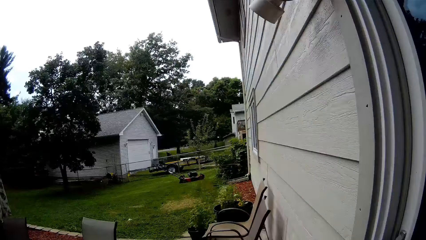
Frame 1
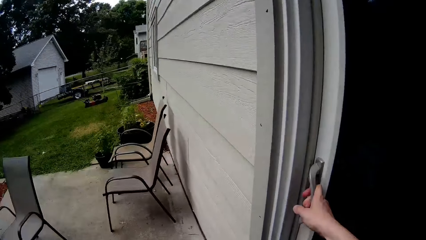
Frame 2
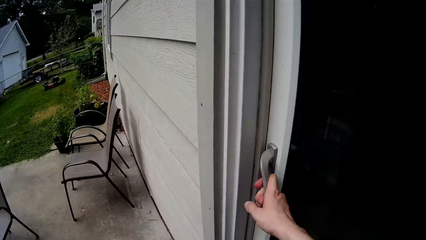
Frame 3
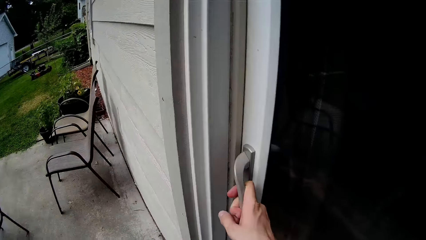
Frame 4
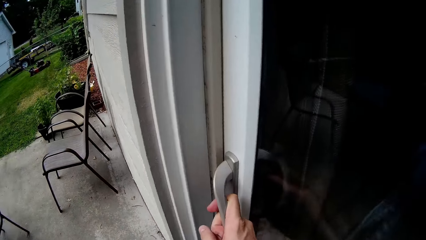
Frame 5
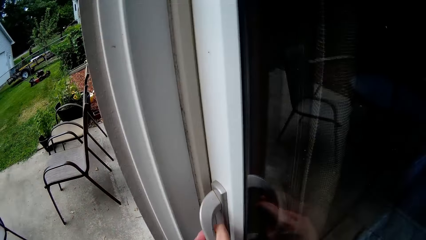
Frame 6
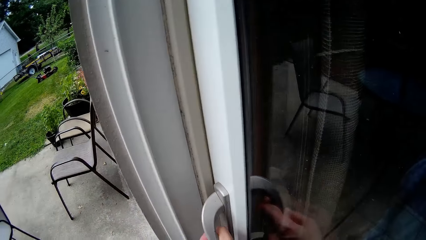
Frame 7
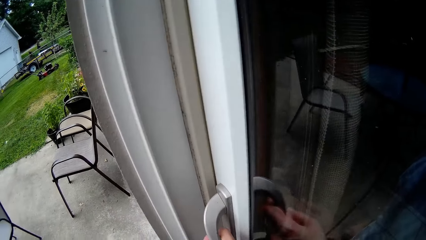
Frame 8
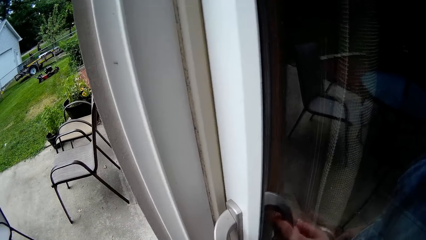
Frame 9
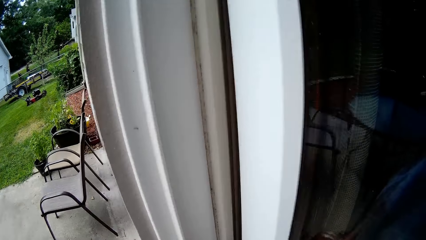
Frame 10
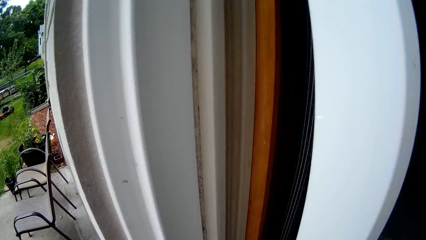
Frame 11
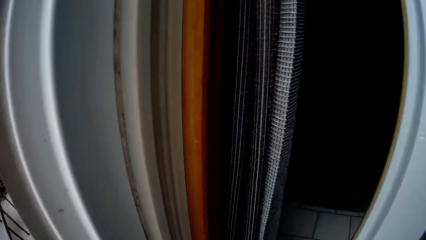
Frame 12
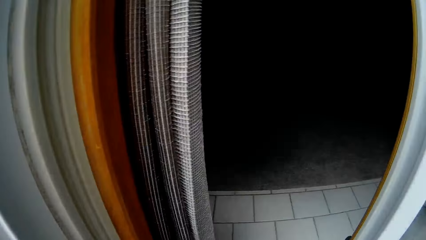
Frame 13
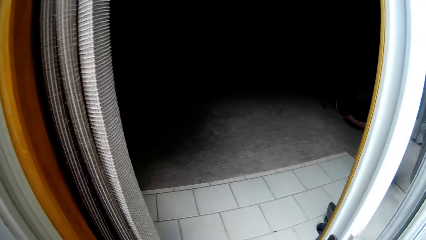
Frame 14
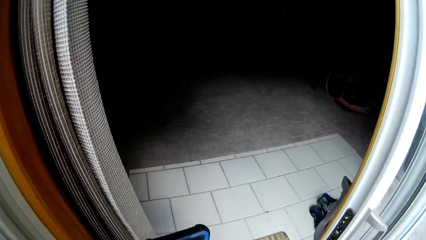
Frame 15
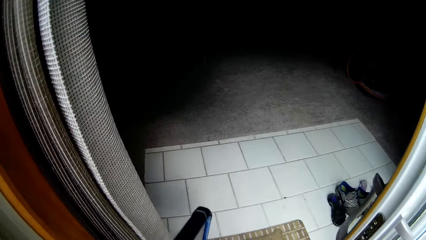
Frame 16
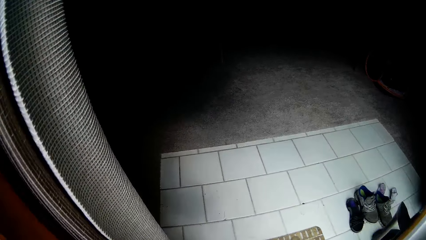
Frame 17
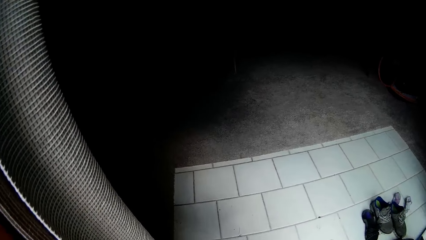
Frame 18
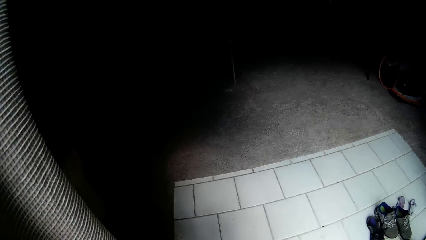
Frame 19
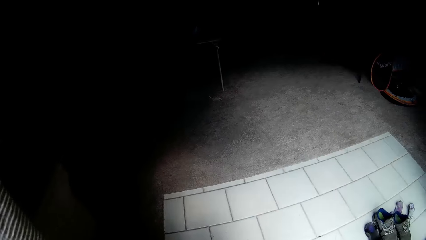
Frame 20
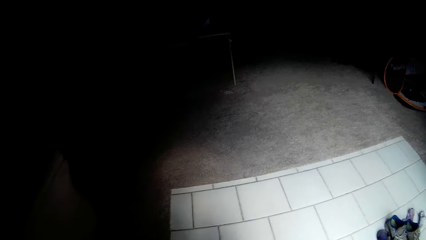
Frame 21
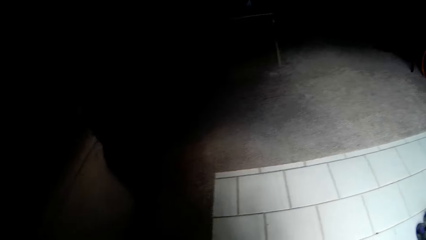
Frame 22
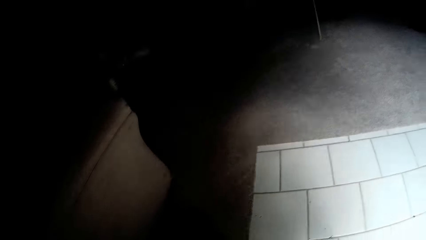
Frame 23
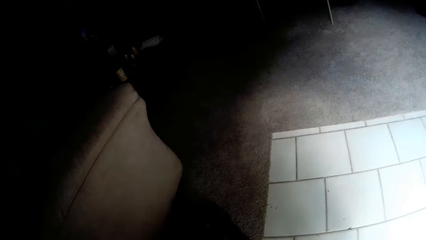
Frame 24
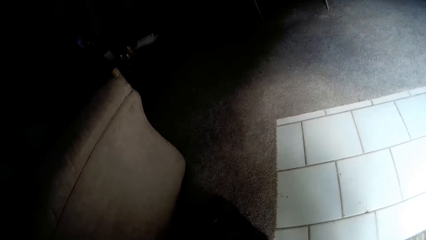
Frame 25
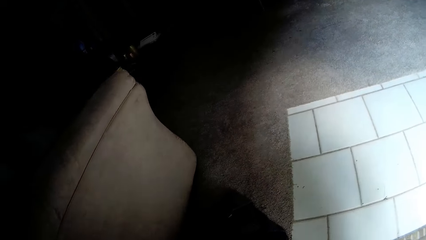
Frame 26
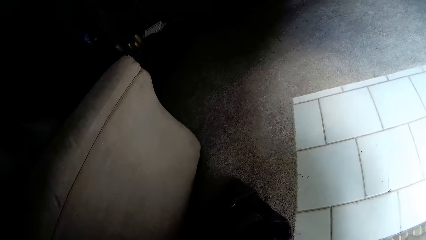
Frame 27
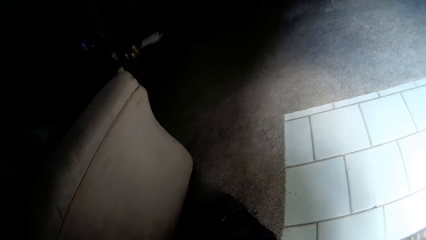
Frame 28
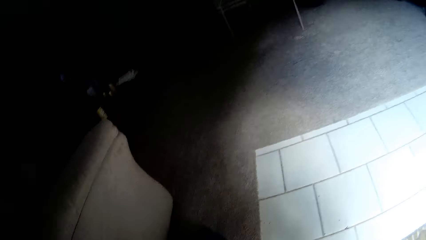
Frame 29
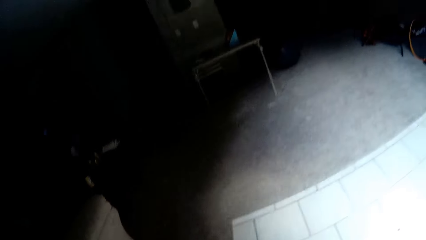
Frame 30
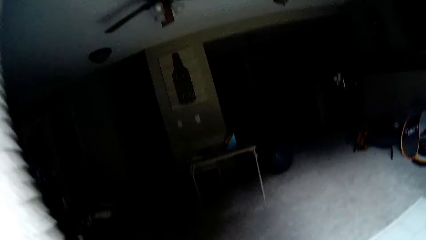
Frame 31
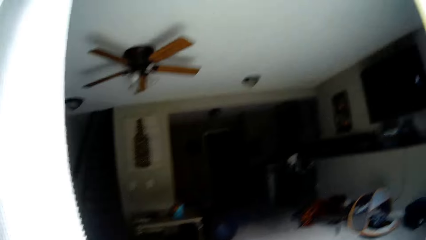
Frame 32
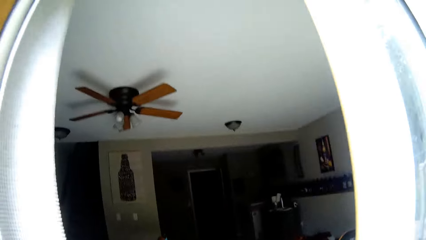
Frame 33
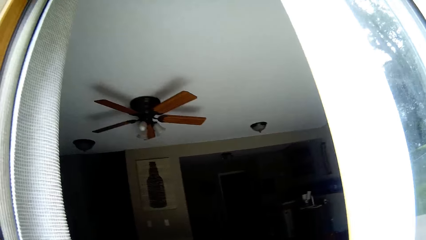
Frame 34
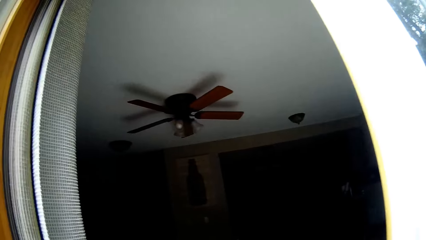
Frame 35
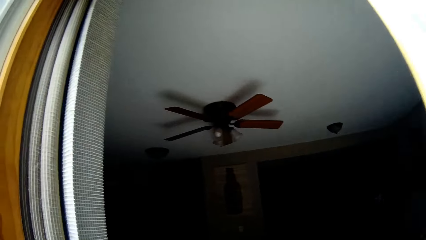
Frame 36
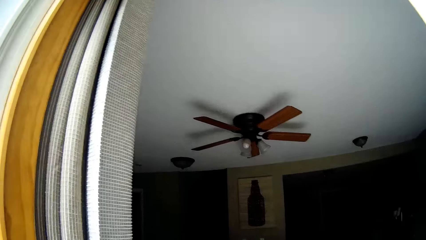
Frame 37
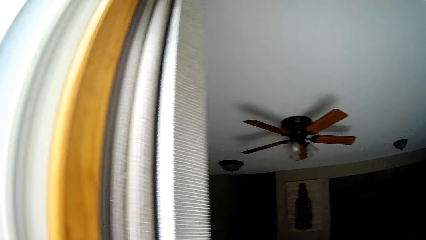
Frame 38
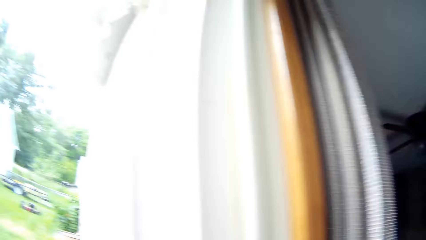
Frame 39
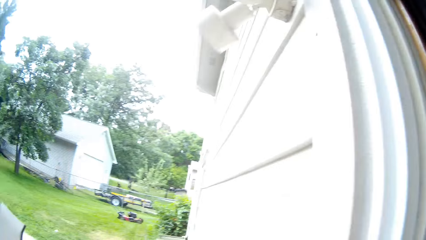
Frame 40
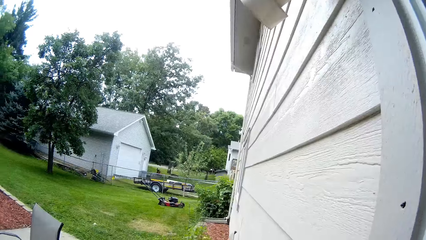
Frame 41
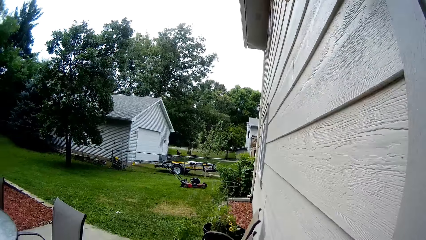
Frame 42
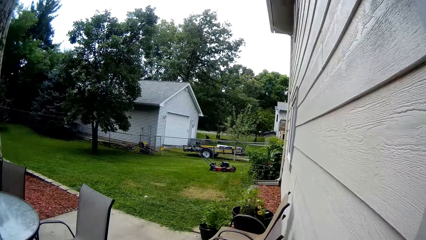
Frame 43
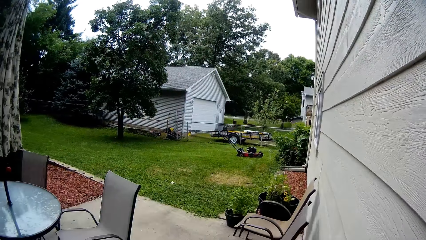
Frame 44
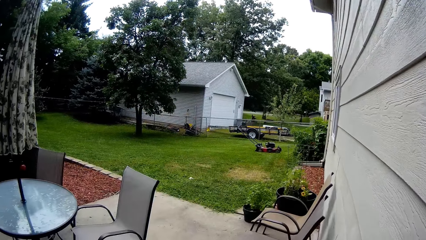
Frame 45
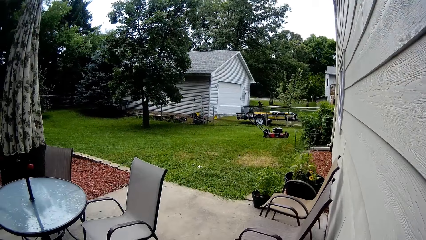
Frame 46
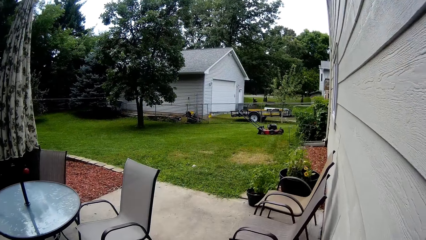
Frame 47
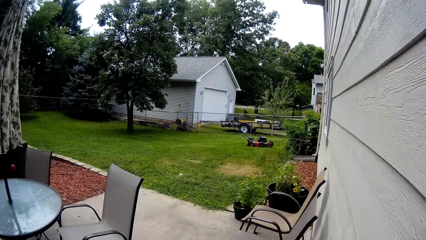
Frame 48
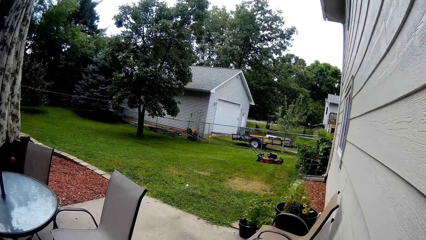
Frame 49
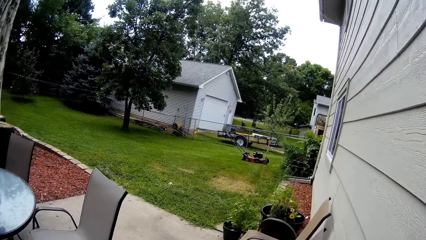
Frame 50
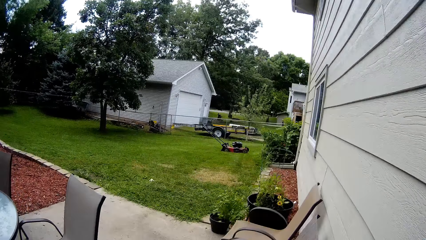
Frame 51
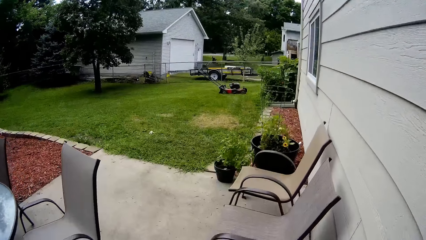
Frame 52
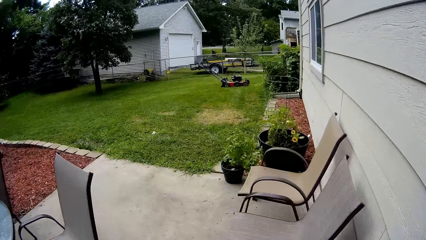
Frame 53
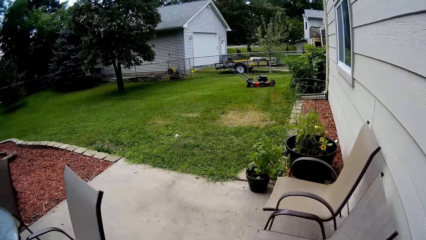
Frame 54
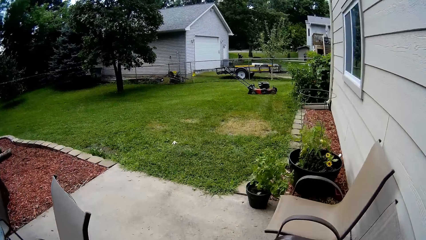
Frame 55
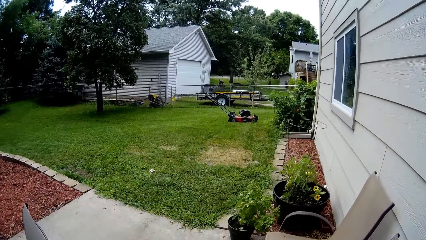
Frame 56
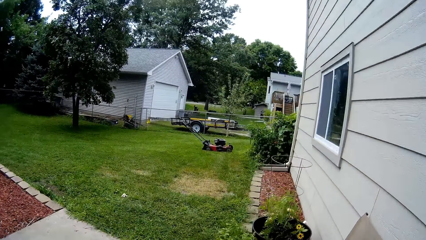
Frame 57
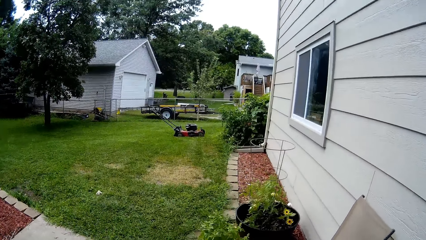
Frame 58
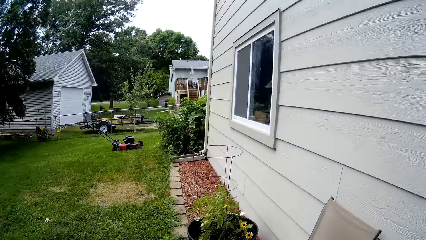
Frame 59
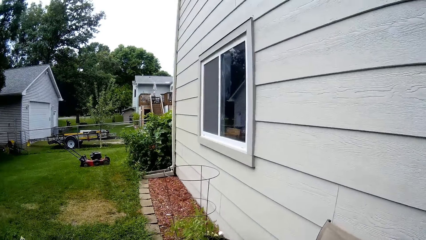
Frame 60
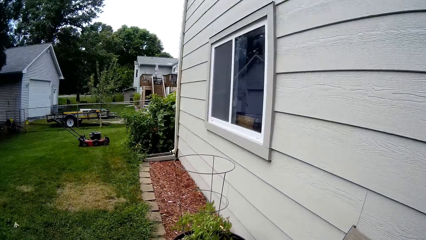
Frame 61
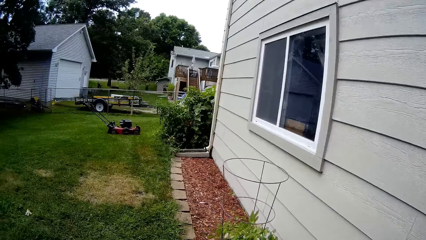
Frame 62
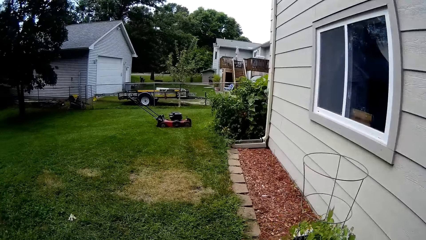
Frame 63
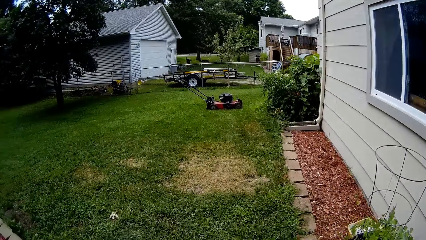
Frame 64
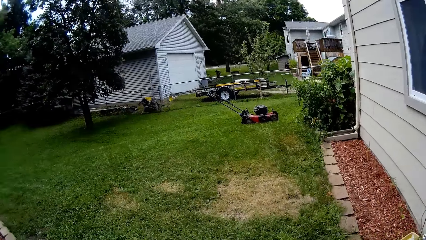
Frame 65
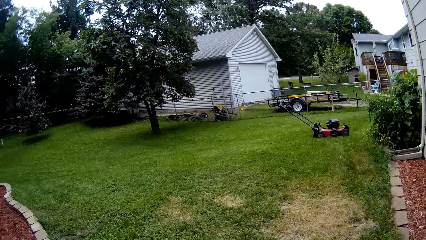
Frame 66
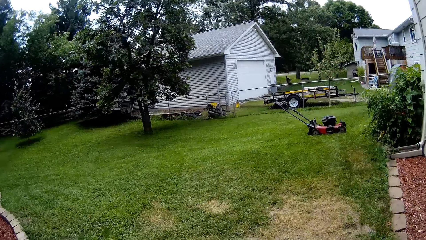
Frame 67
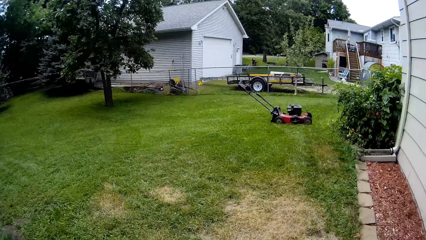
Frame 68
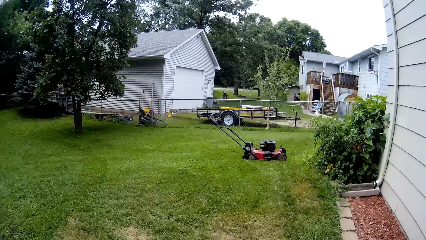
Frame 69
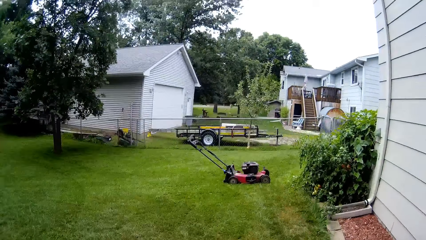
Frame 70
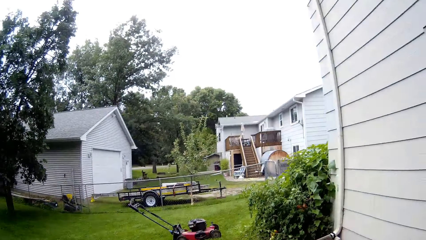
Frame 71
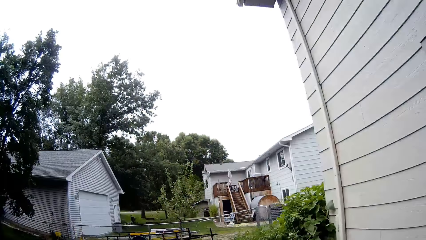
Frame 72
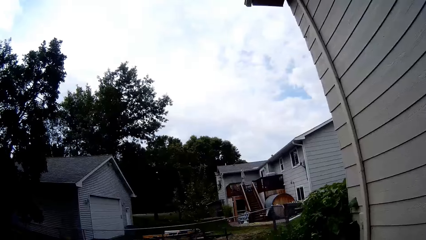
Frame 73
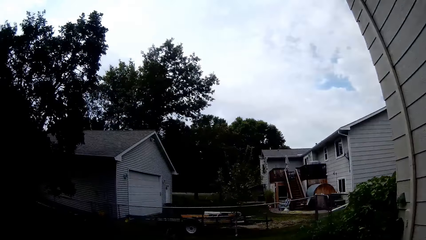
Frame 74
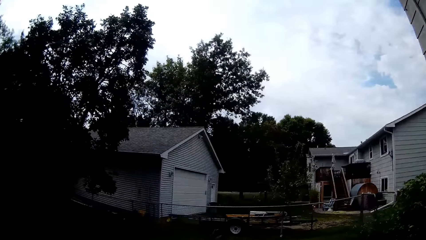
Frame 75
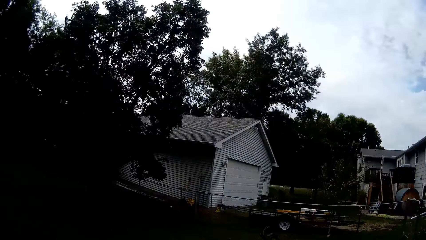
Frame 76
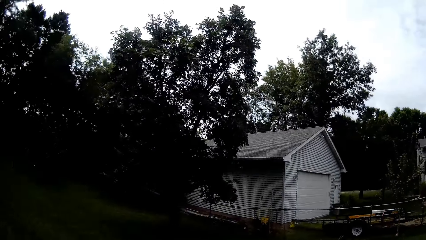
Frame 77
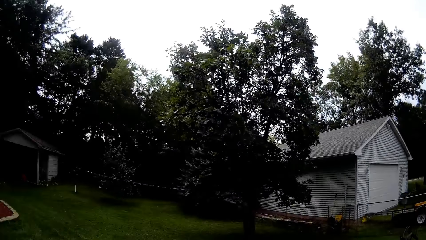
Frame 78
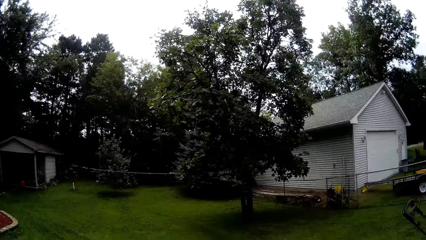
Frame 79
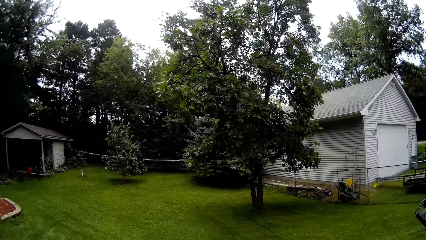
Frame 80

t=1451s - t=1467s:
The camera wearer holds the handle of the glass door with her right hand. She opens the glass door. She looks in the house. She walks towards the lawn. She walks beside the house.
